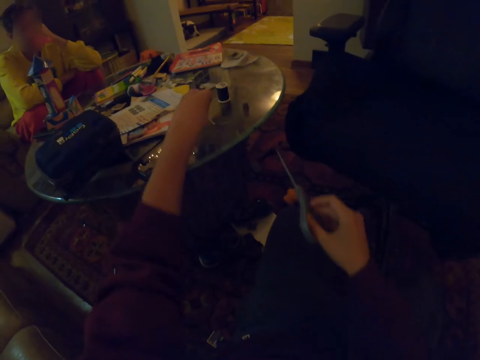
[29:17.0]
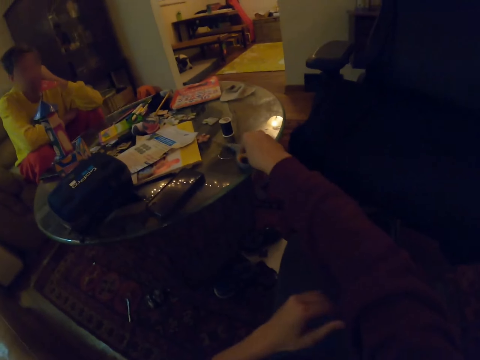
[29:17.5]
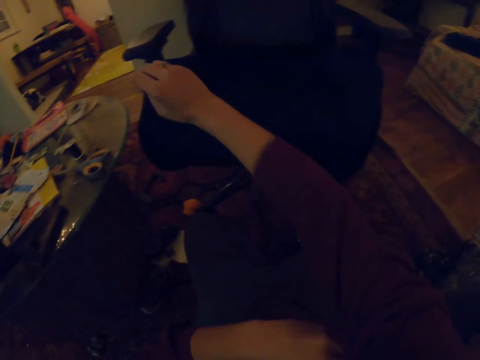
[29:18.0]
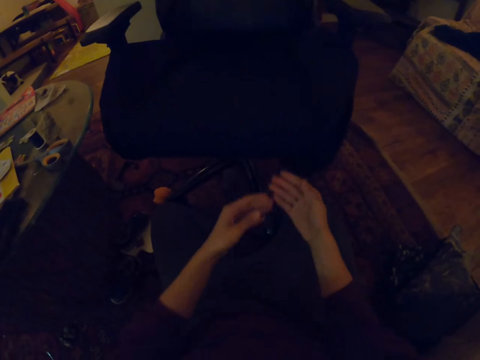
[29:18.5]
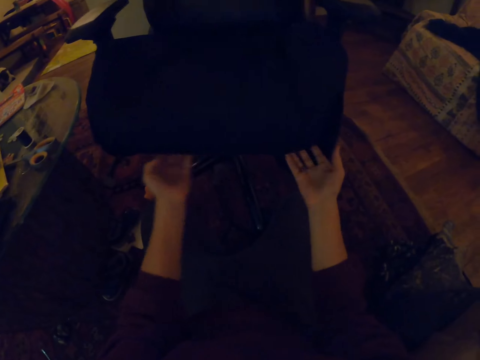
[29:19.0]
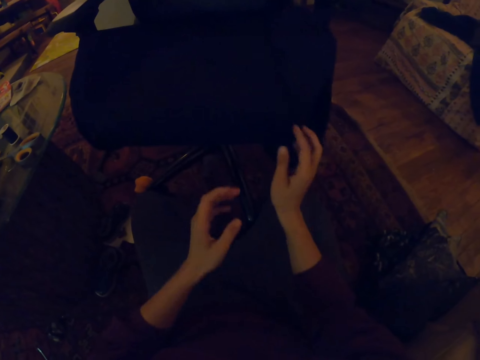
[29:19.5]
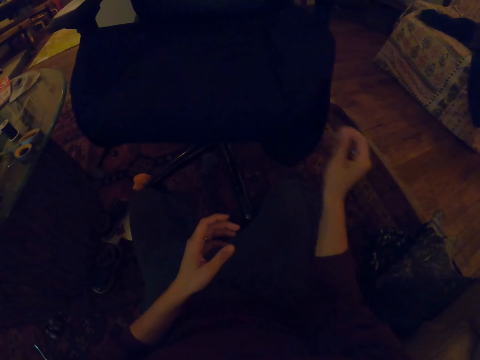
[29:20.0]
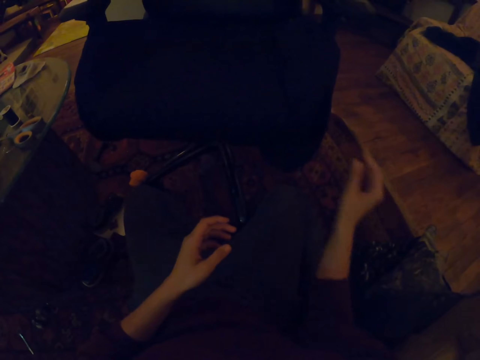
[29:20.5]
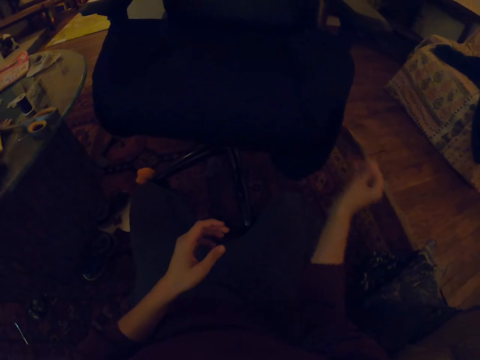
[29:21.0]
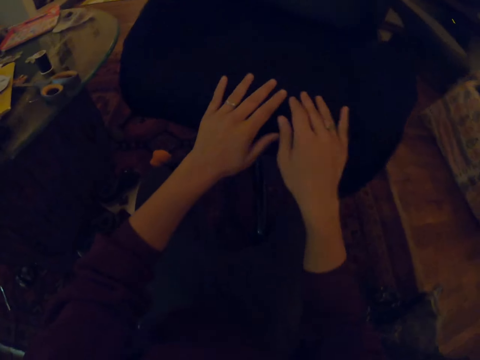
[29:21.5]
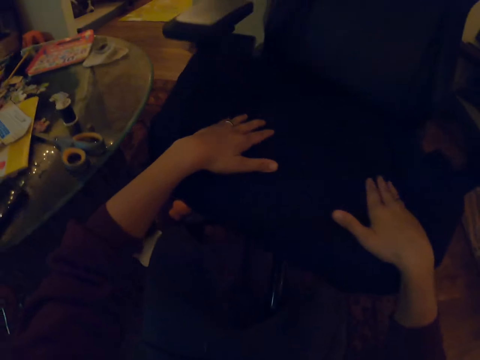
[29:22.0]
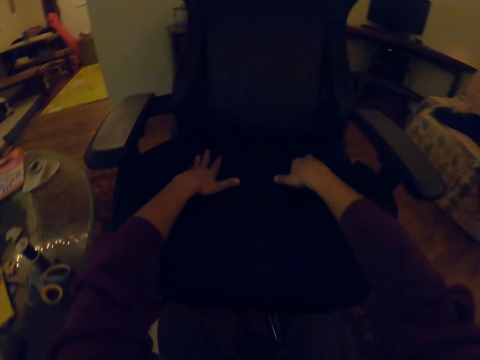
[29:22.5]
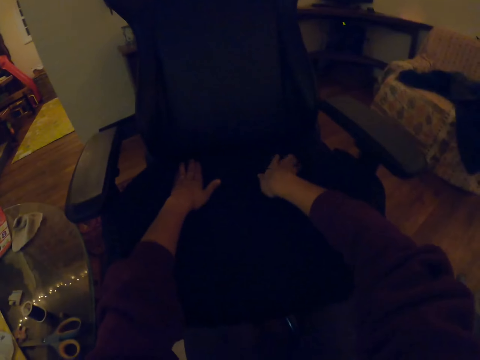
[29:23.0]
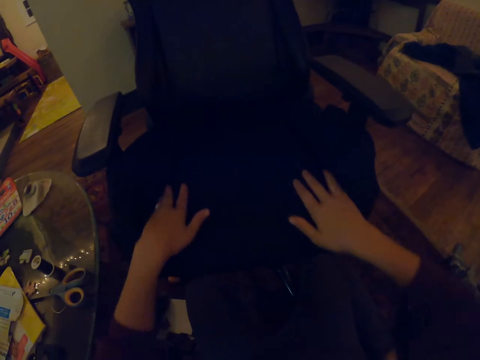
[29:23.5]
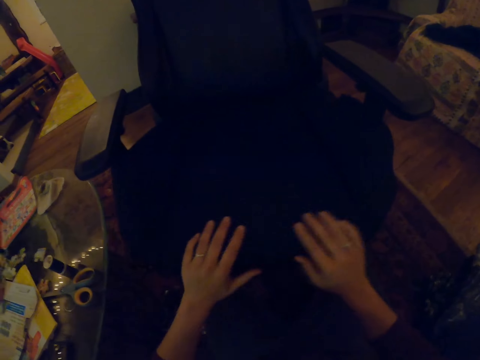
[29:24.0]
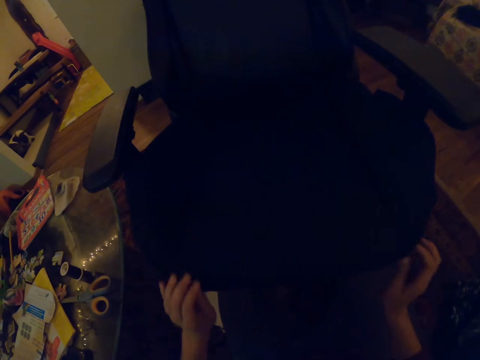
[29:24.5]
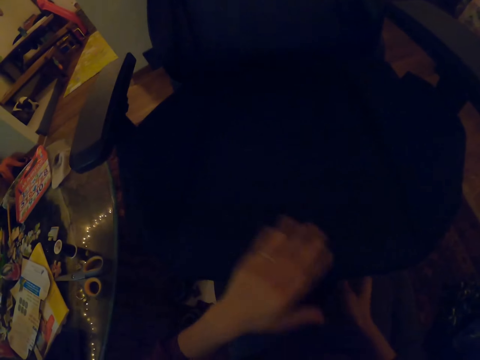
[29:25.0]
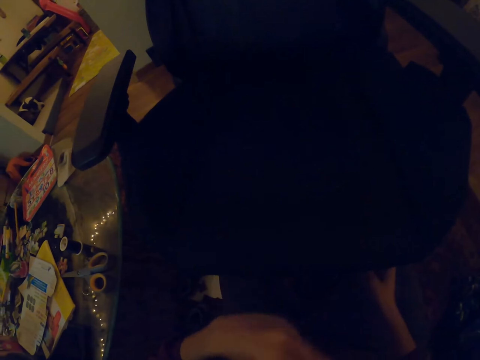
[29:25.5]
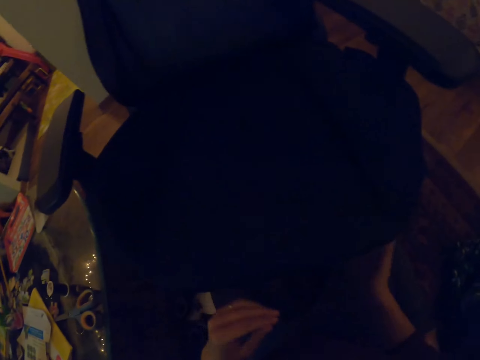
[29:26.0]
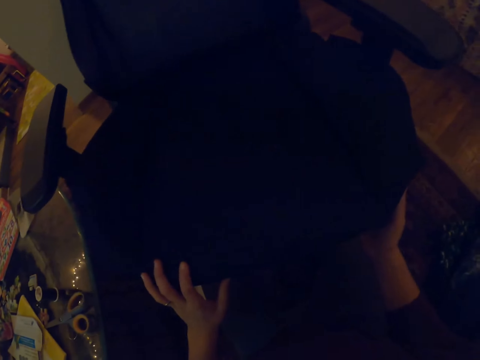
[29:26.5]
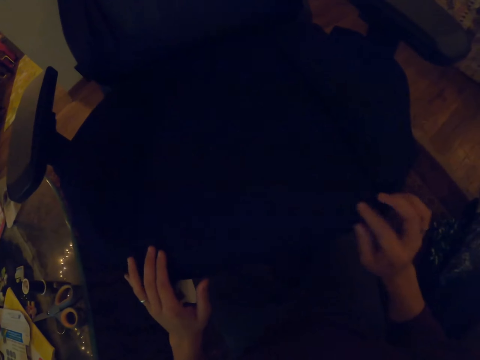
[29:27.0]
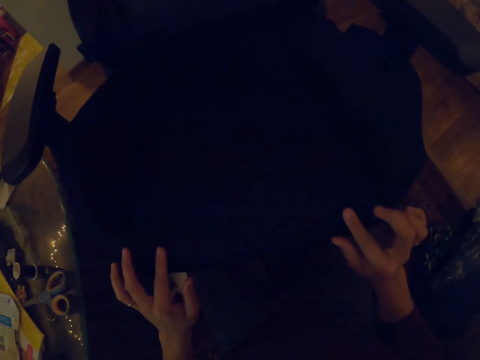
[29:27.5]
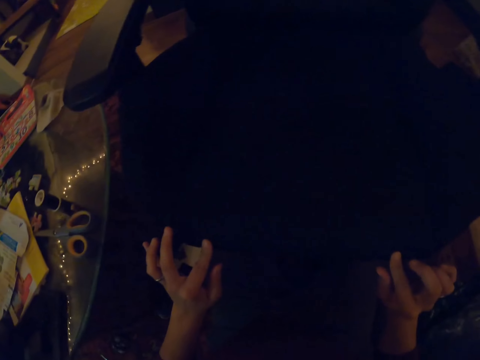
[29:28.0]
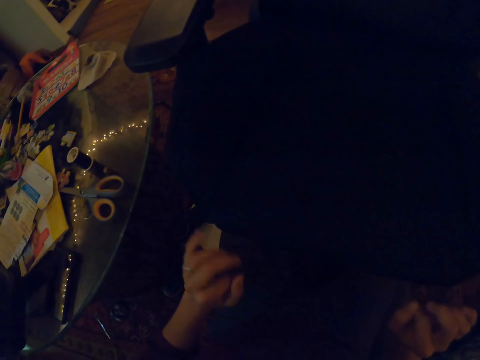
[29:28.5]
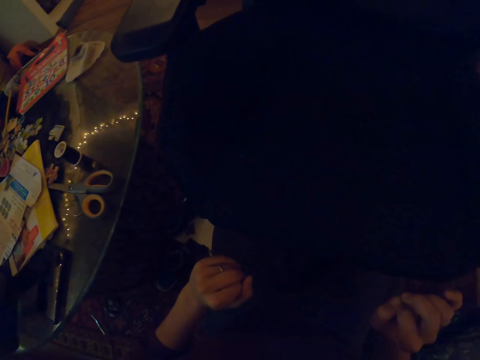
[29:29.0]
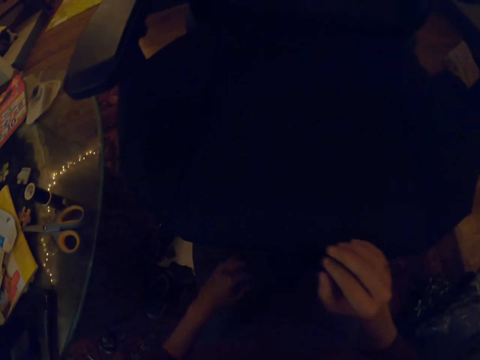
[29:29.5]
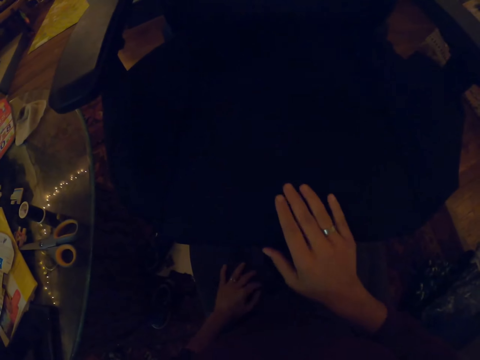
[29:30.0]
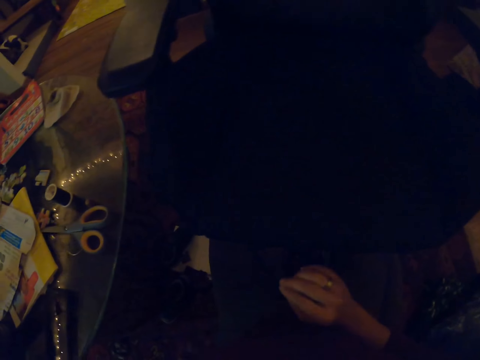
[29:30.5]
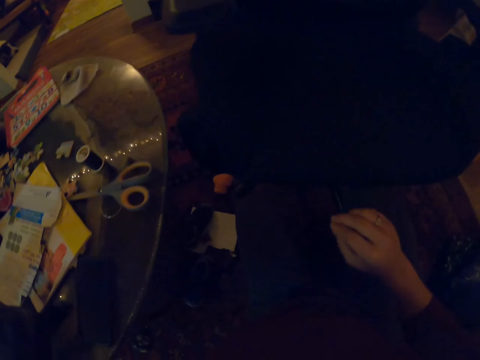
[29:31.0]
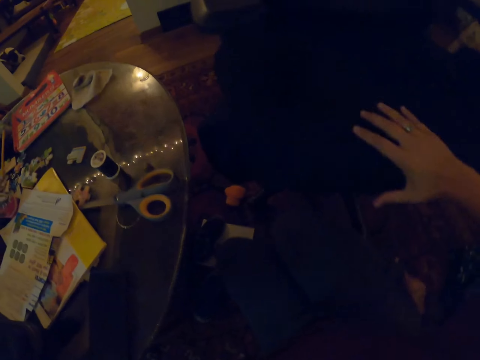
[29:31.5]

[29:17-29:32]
The camera wearer puts a needle on the table. She puts a pair of scissors on the table. She pulls her blouse. She touches the fabric with both hands. She removes dirt from the fabric. She feels the fabric with both hands. She wipes the fabric with the left hand. She holds the chair with both hands. She removes both hands from the chair. She touches the chair with the right hand.

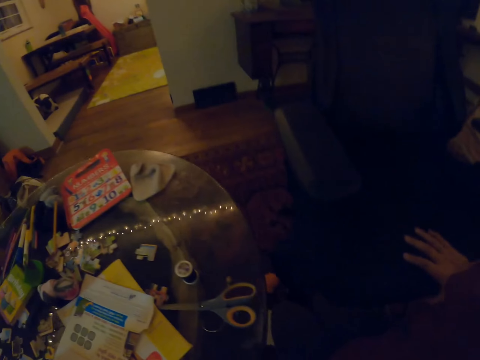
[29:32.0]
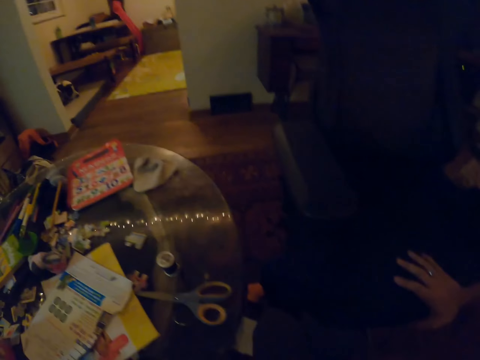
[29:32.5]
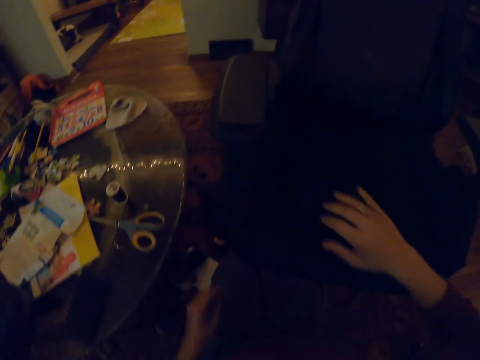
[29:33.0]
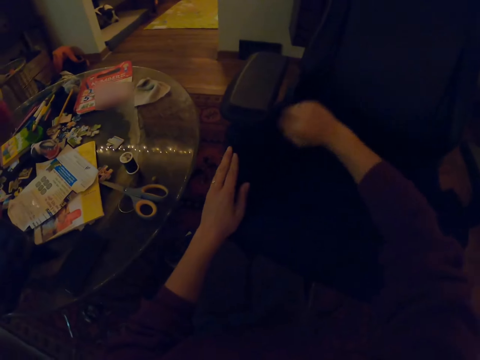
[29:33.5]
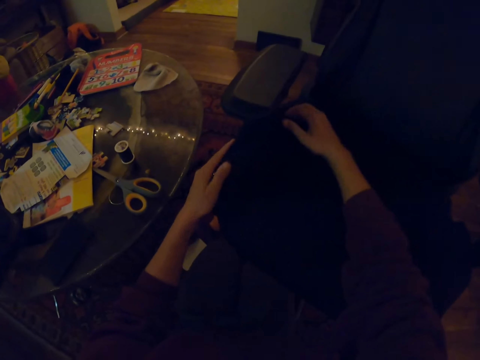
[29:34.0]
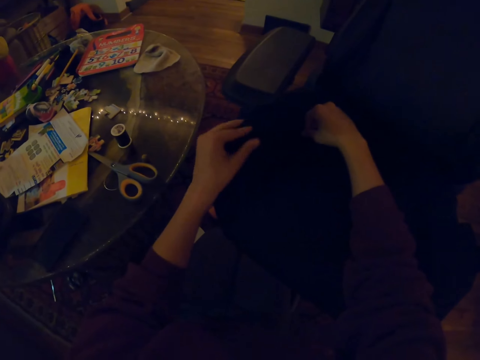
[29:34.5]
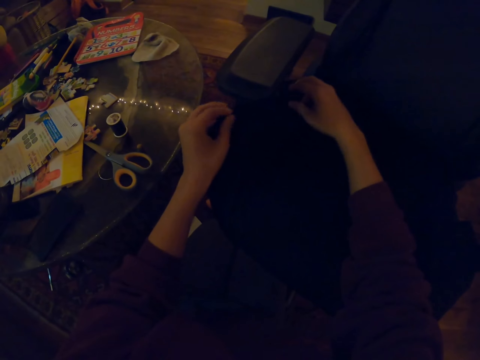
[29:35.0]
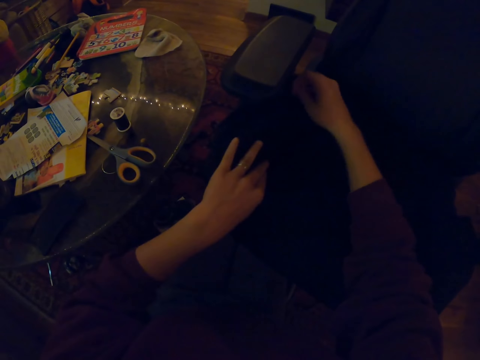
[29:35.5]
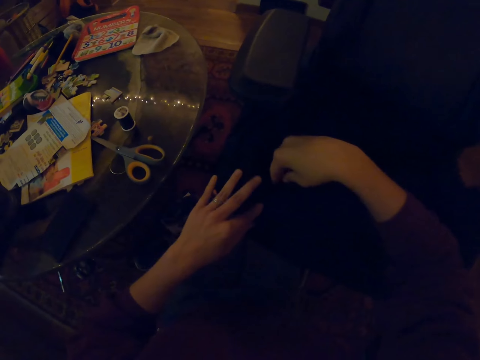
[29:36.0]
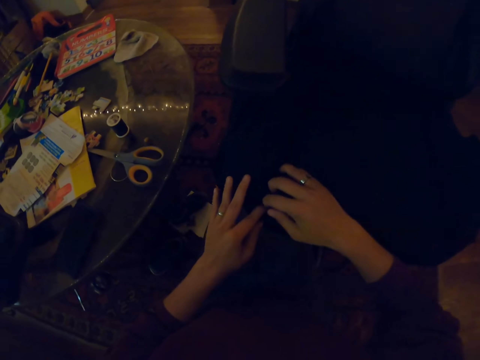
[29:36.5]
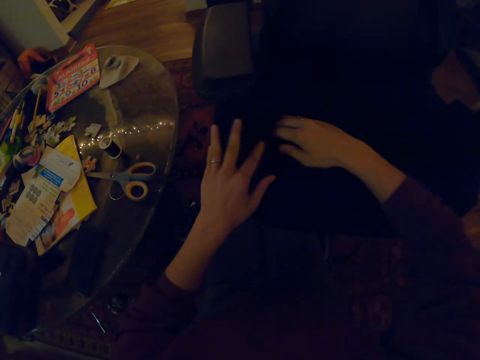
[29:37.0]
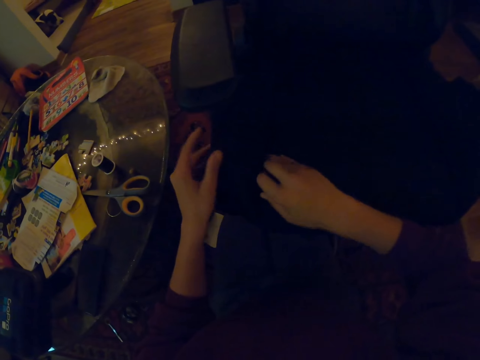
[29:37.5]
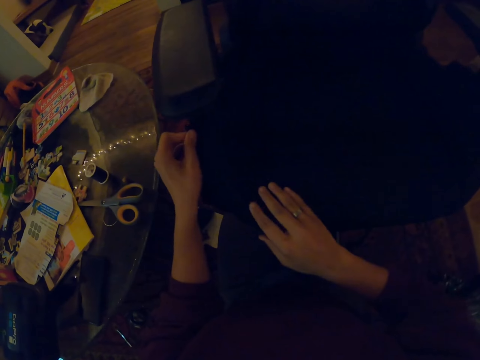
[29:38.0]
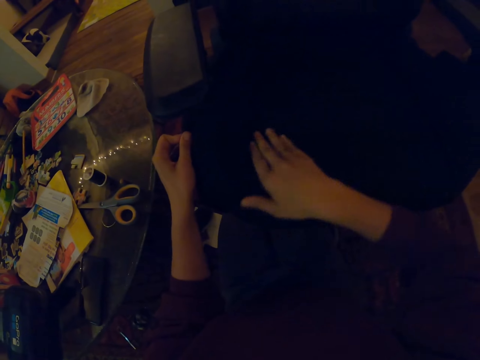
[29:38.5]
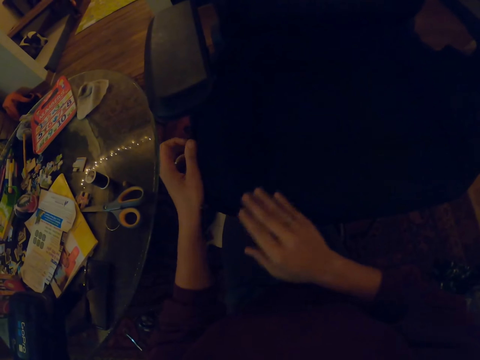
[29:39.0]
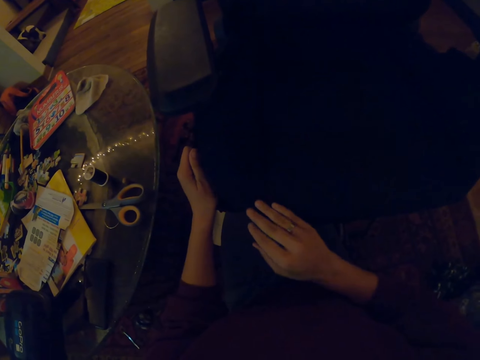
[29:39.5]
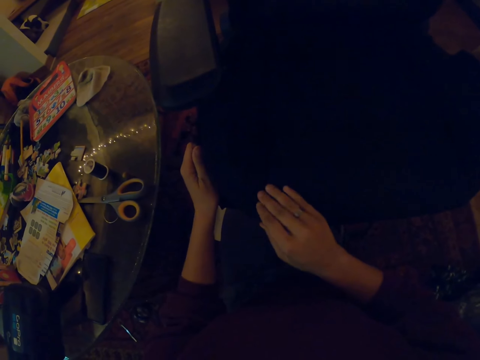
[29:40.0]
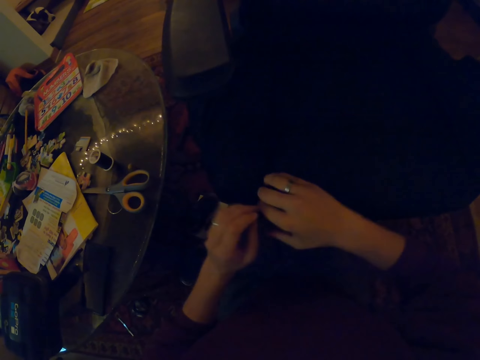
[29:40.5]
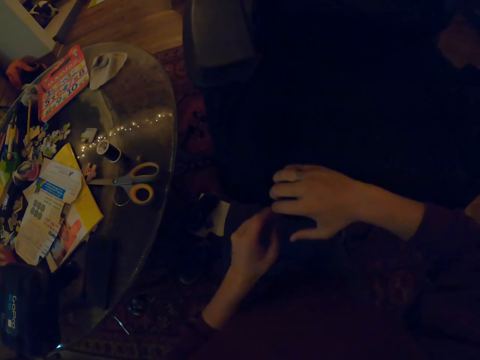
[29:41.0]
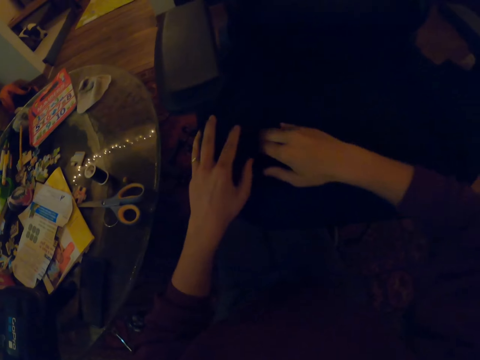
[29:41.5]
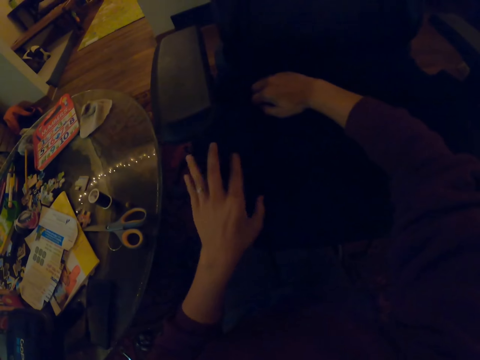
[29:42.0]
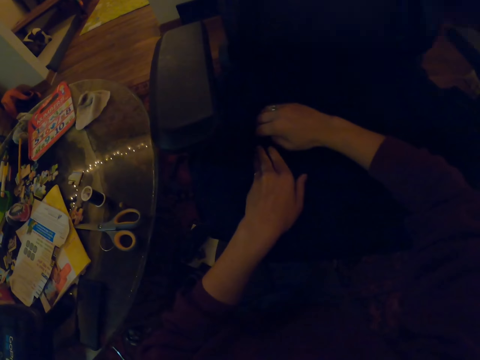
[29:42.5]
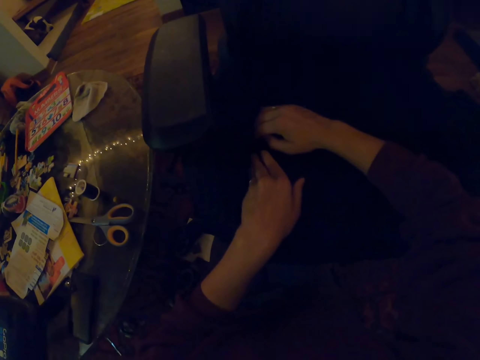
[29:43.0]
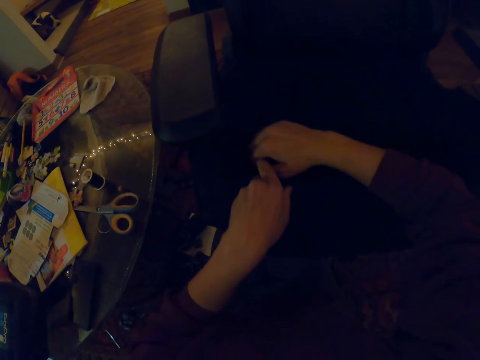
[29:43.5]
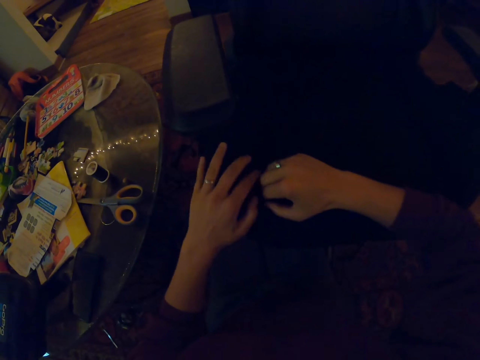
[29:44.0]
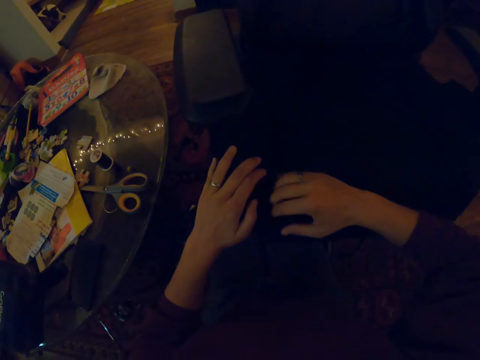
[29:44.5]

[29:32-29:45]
The camera wearer holds the chair down. They adjust the fabric of the chair. They tuck the fabric into the chair.
